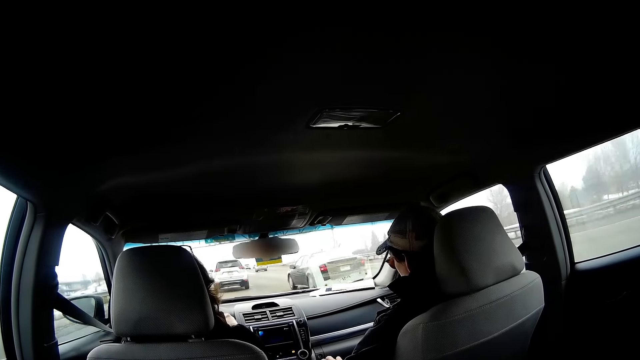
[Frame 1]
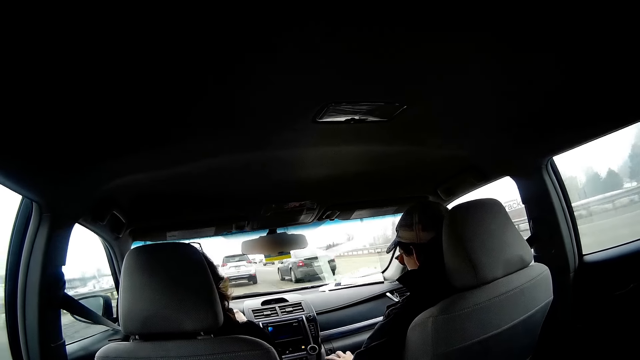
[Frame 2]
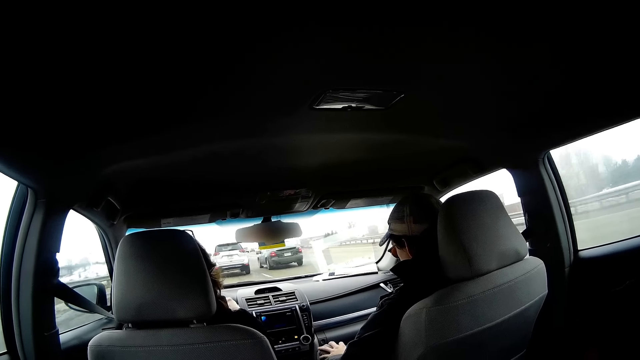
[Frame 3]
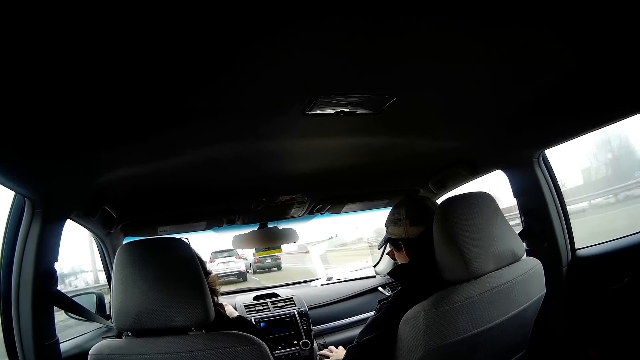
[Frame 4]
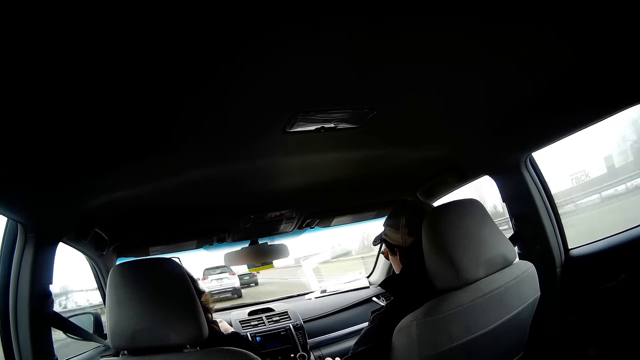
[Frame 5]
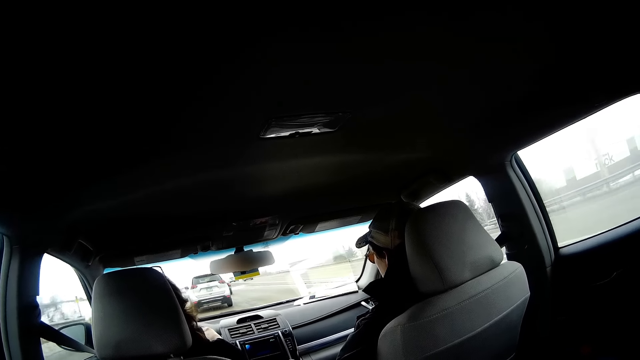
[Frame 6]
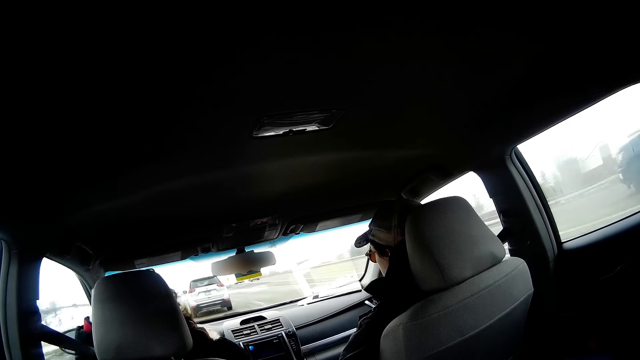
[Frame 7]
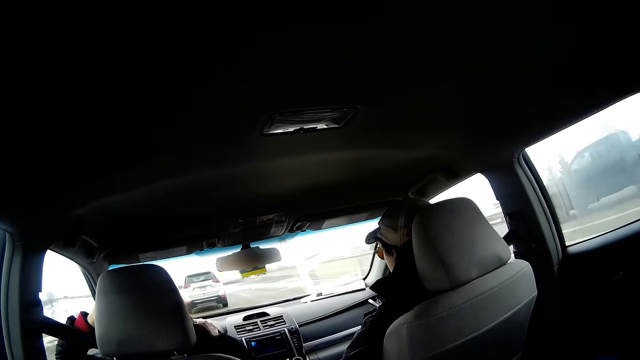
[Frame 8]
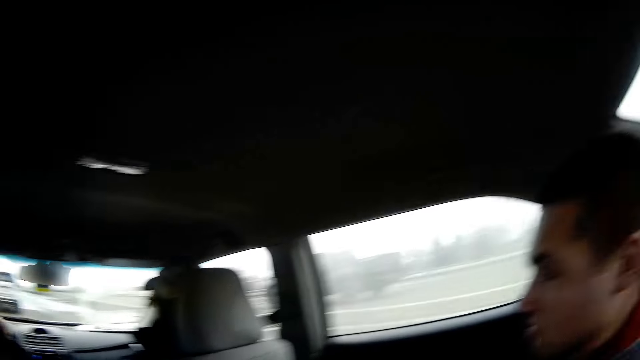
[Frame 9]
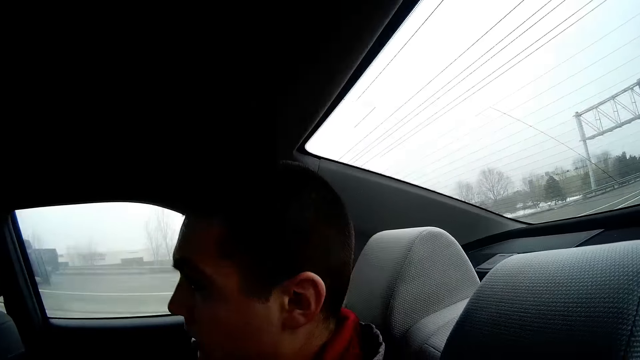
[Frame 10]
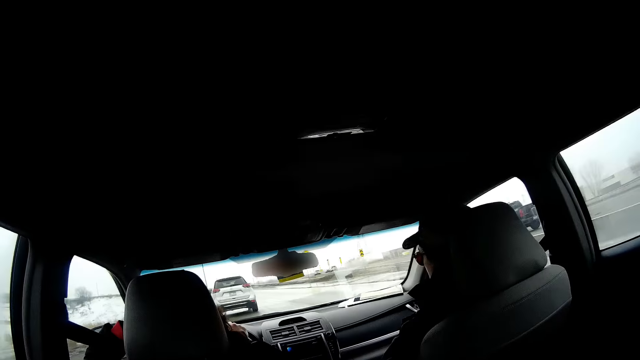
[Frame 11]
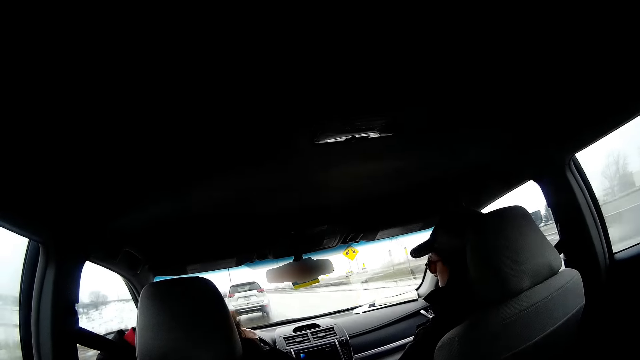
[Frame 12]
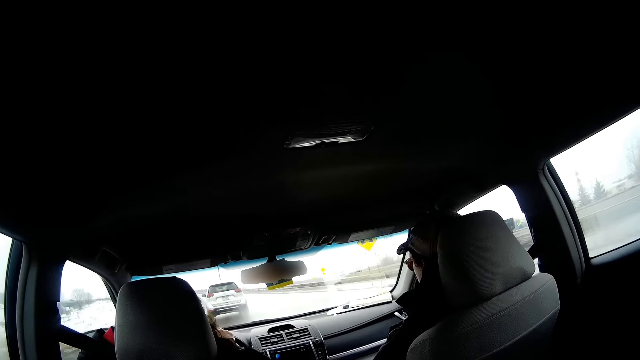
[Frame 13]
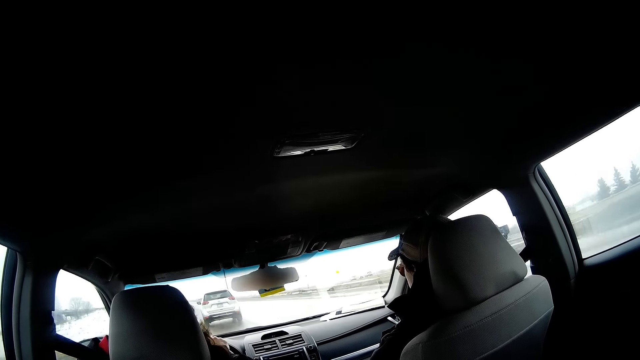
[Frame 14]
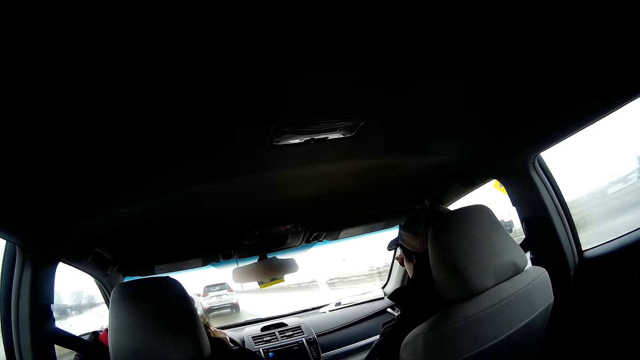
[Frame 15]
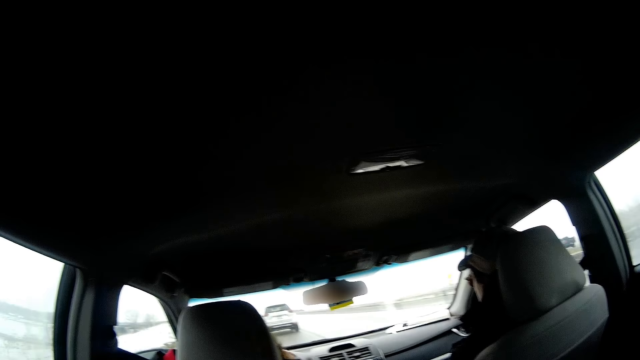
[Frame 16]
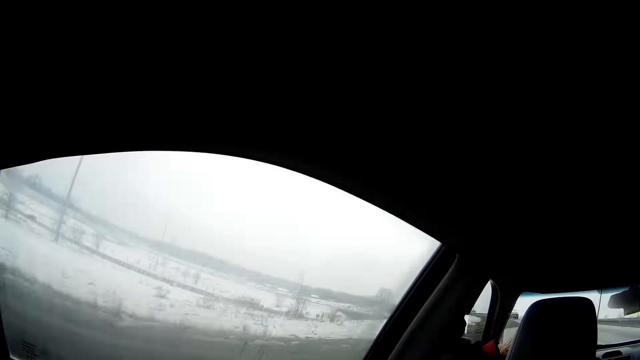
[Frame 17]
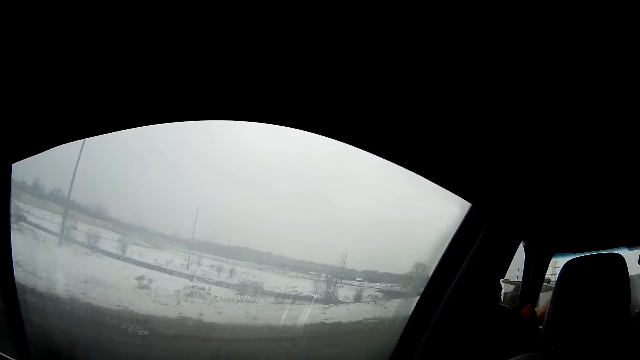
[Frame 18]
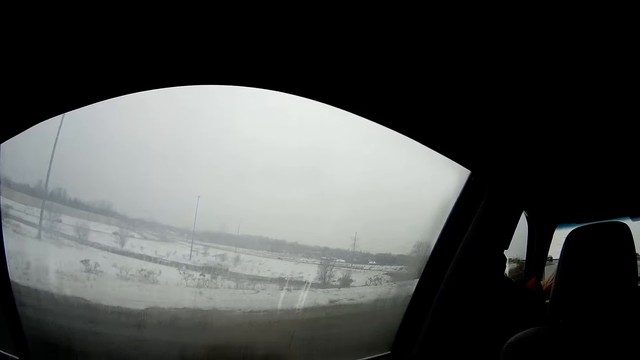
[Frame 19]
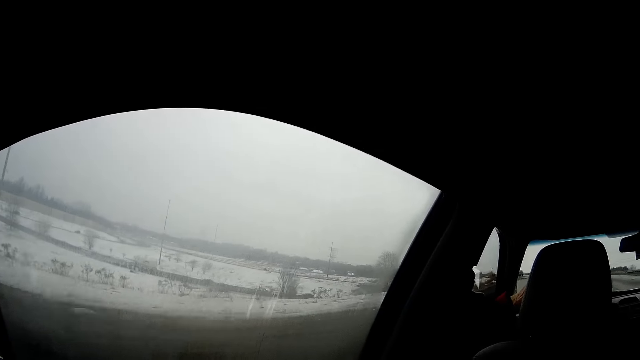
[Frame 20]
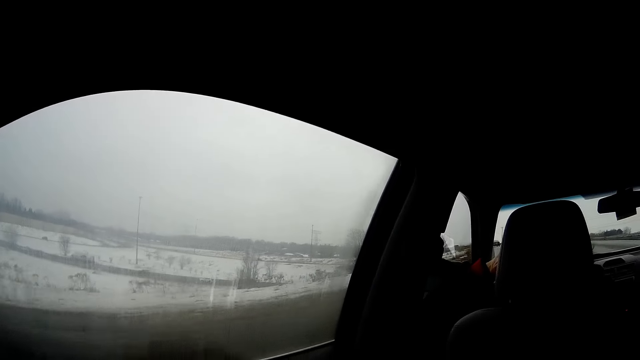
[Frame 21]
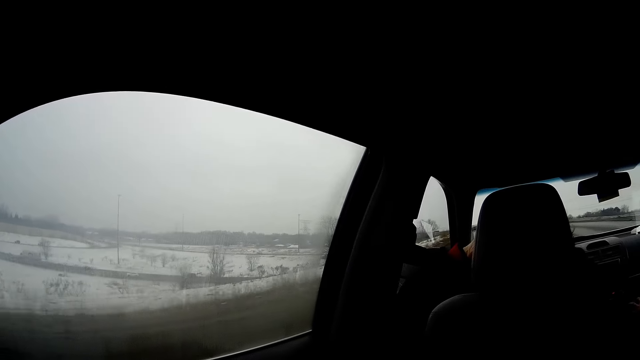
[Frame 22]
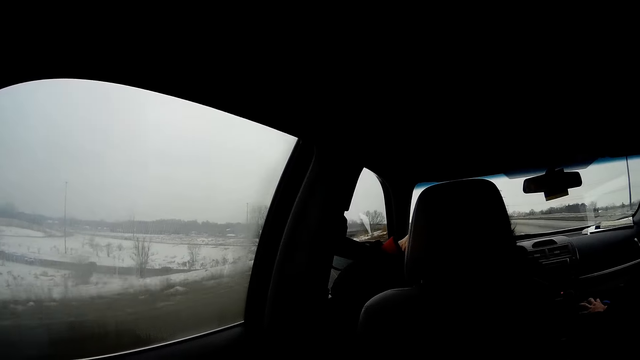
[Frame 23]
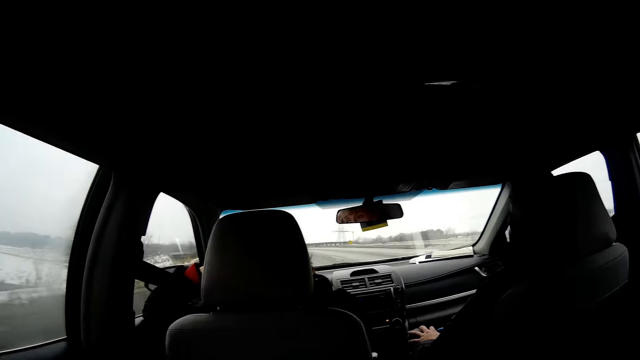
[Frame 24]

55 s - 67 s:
The camera wearer travels in a car. They turn towards a man. They look around the car.

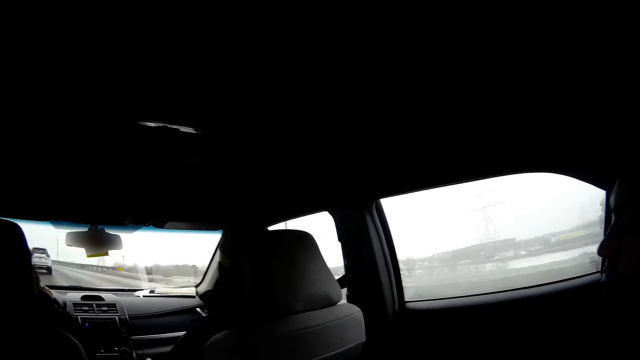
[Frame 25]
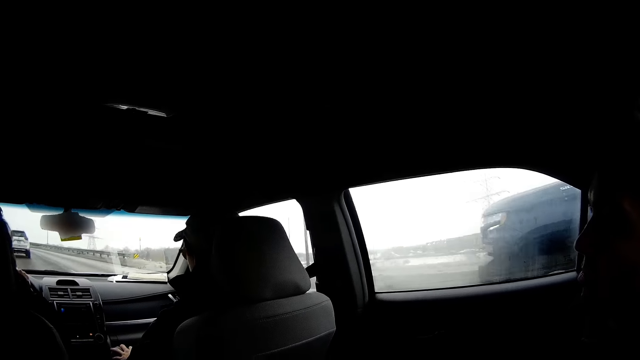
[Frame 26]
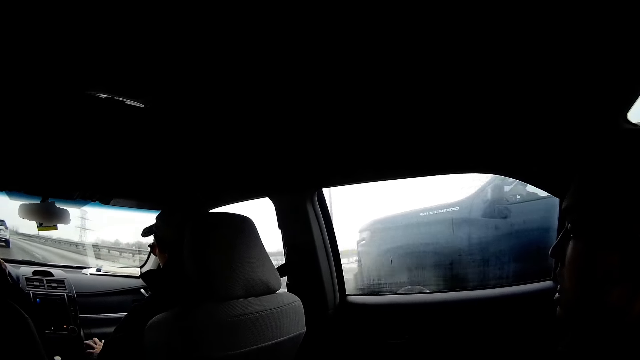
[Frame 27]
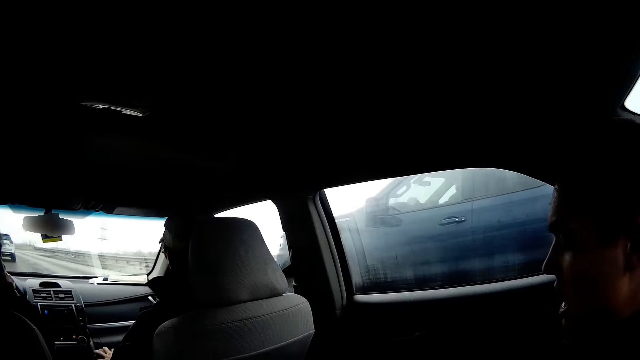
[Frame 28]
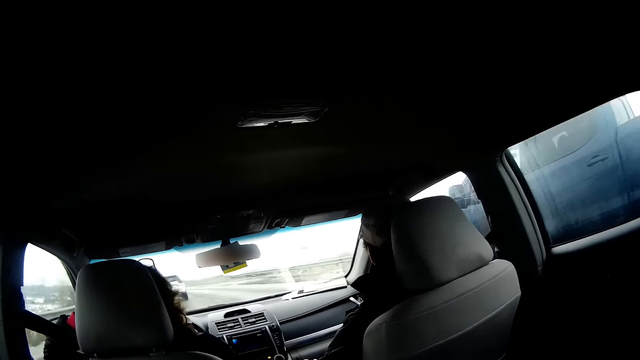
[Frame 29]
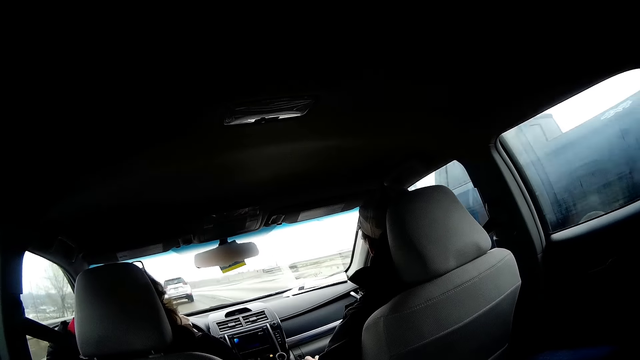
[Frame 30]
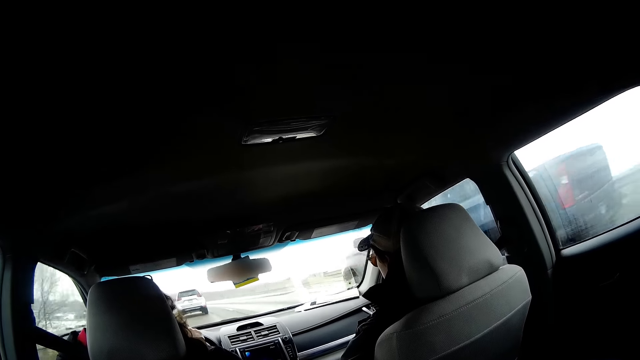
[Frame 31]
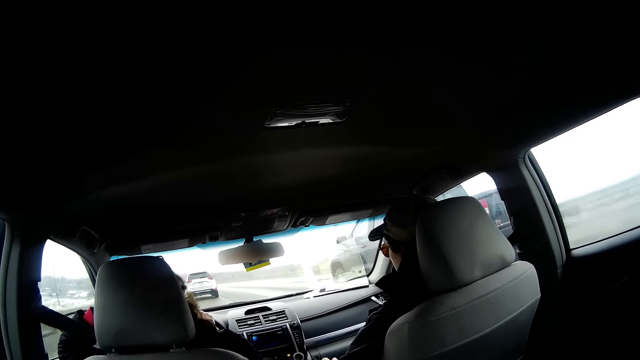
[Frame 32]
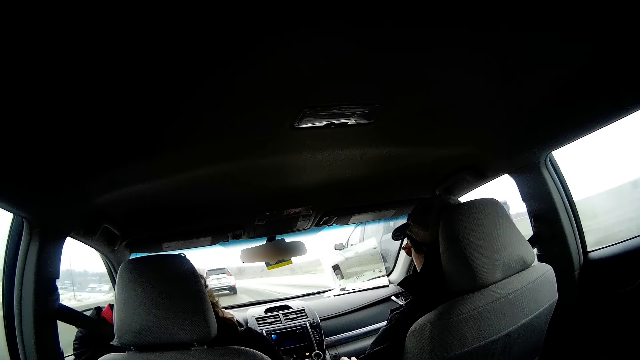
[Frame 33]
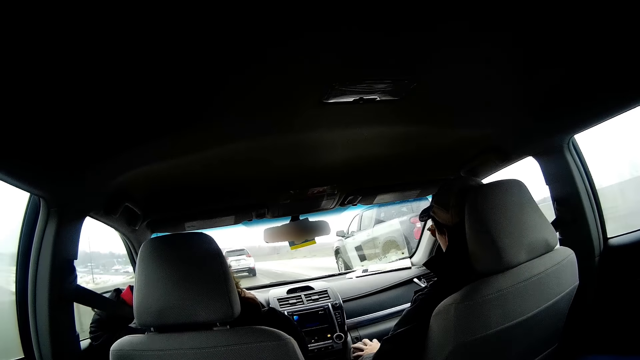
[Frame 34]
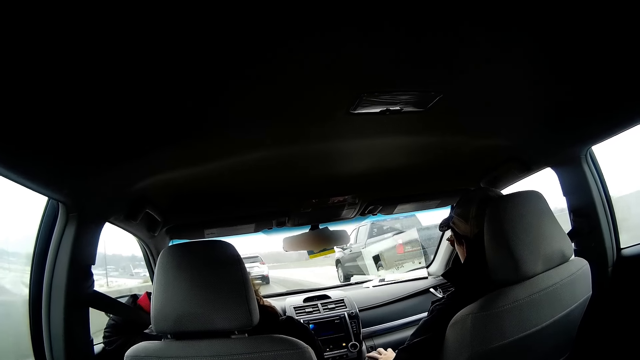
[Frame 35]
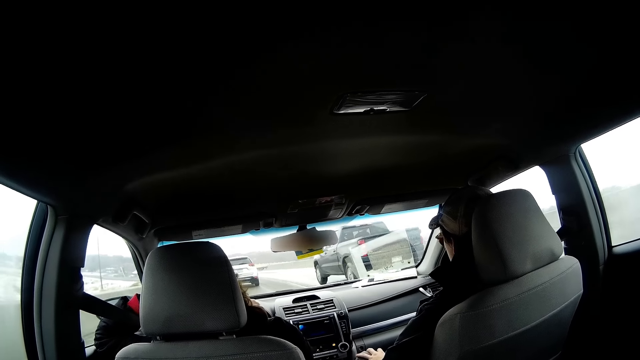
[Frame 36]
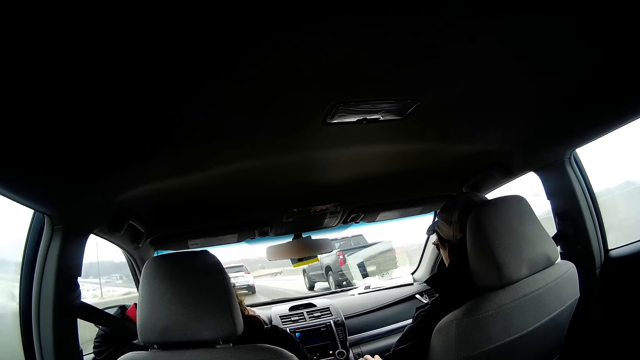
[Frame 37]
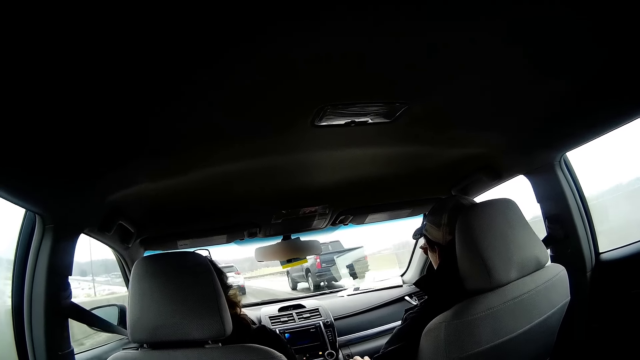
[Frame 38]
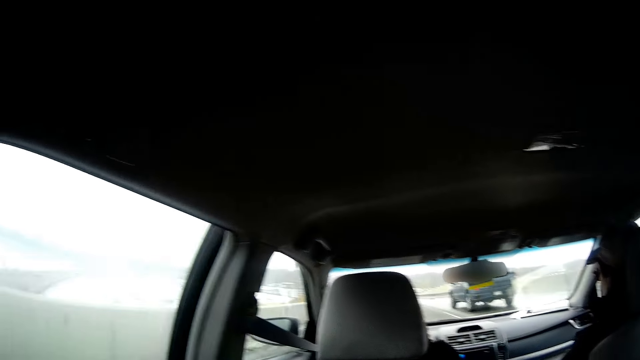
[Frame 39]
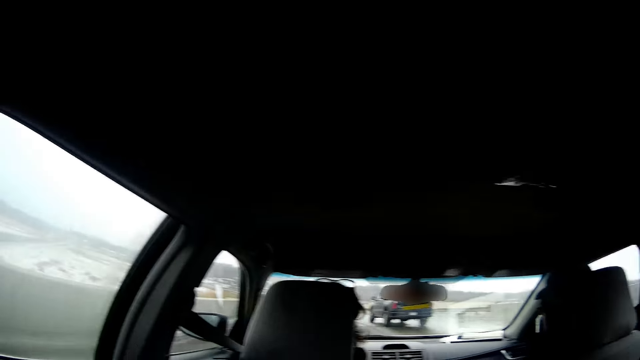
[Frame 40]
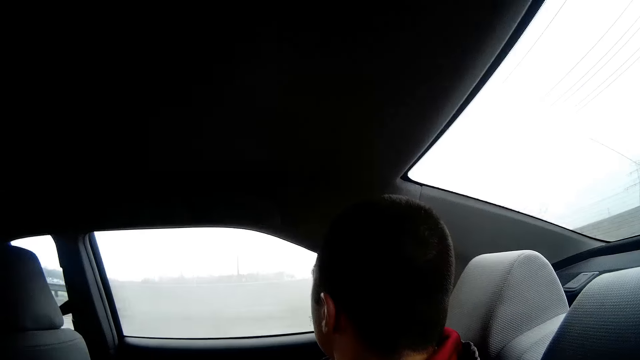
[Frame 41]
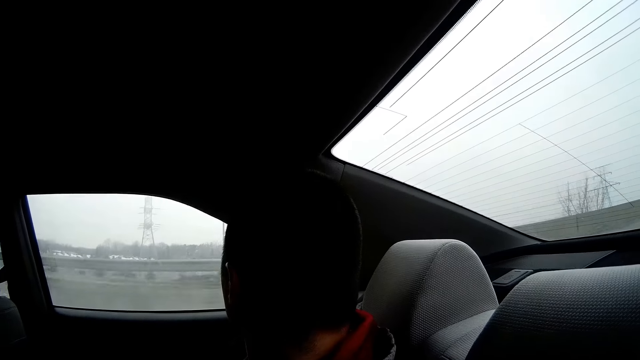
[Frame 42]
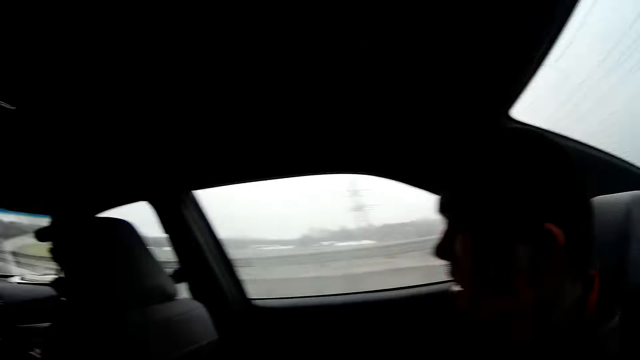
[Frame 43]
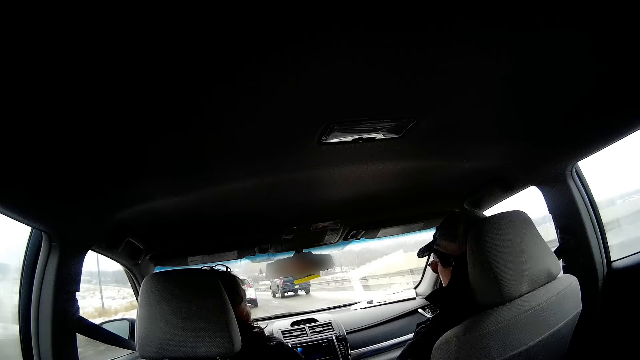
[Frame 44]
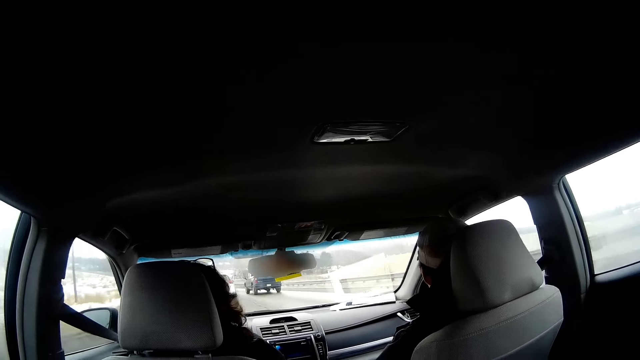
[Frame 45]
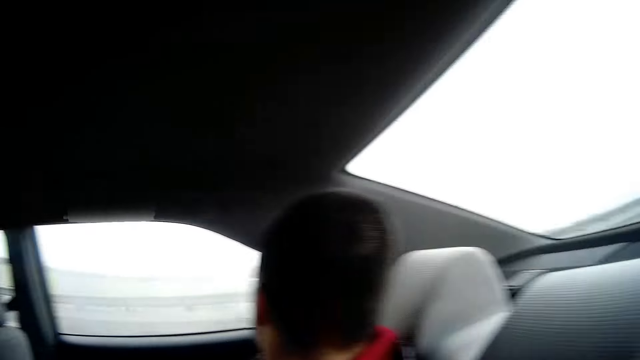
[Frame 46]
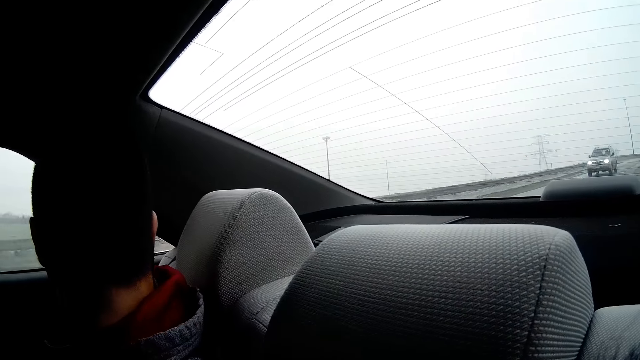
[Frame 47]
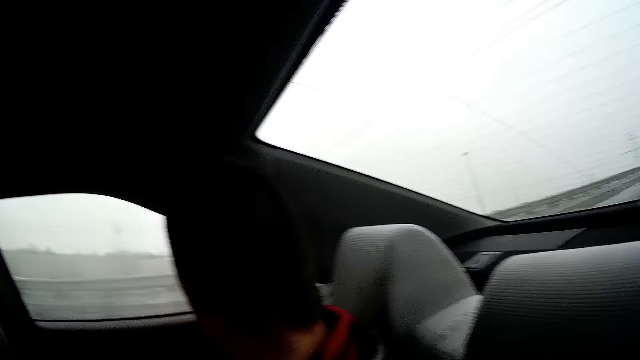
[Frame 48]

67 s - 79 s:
The camera wearer looks towards a man. They look around the car.
